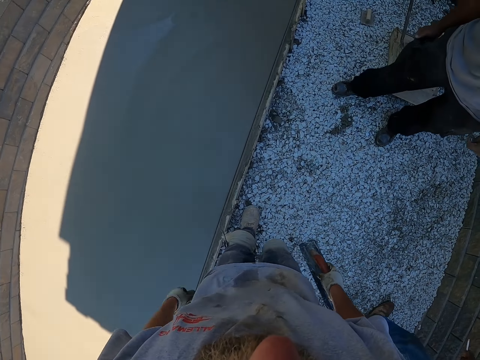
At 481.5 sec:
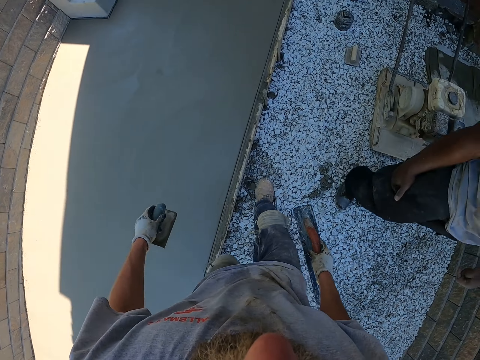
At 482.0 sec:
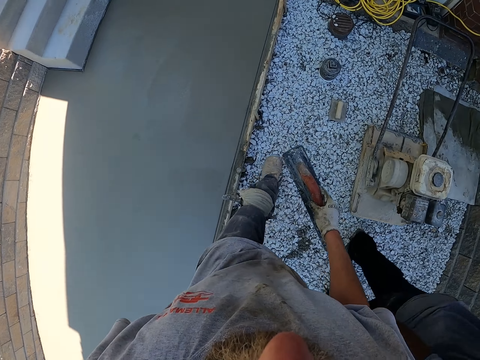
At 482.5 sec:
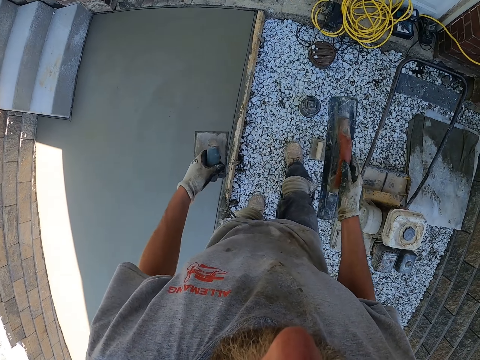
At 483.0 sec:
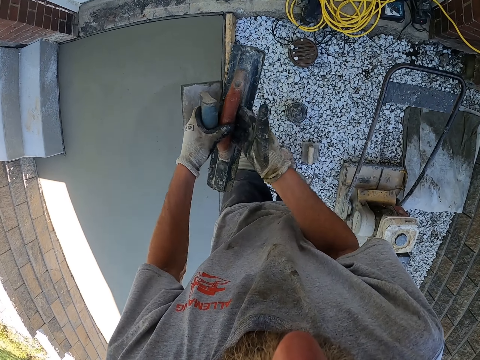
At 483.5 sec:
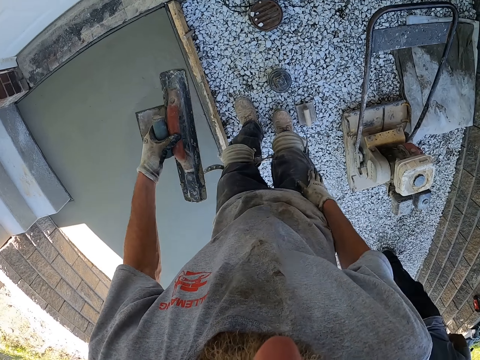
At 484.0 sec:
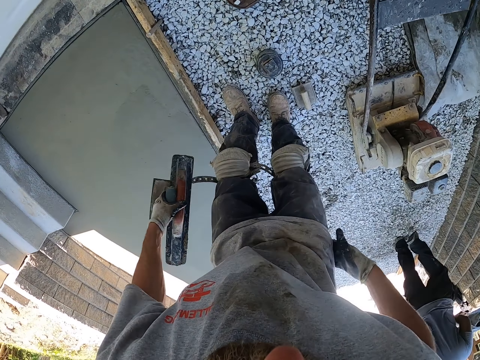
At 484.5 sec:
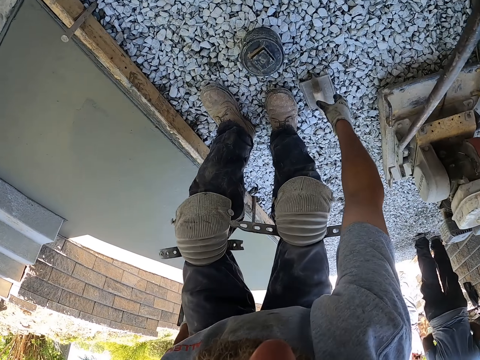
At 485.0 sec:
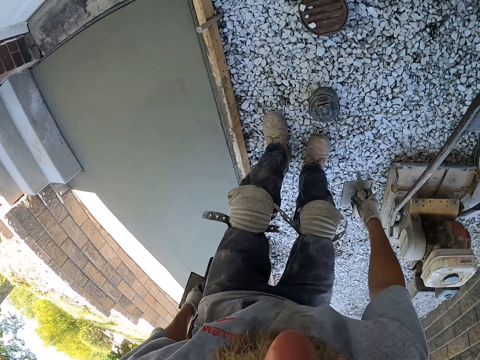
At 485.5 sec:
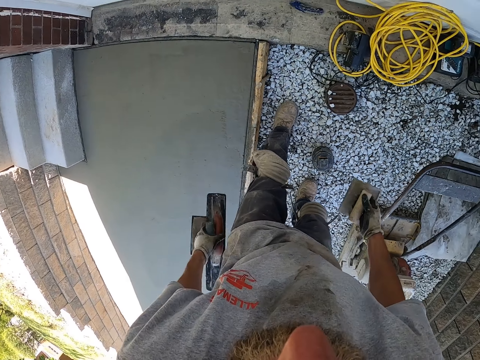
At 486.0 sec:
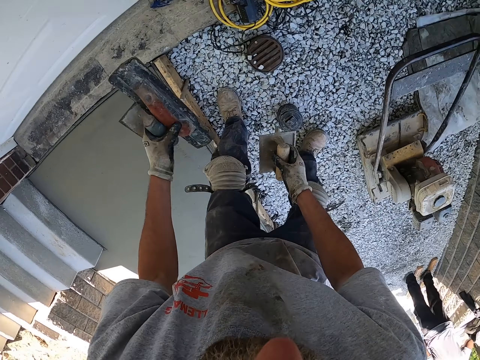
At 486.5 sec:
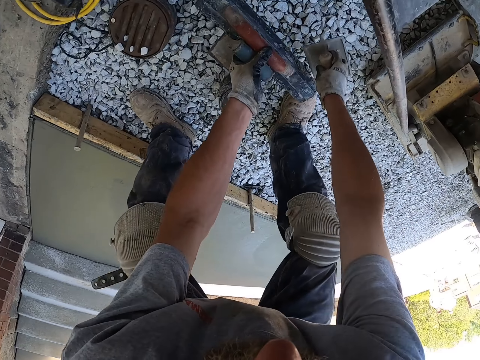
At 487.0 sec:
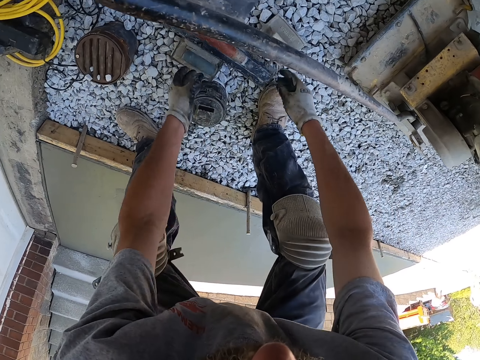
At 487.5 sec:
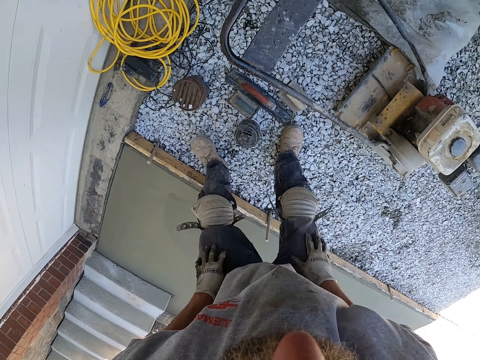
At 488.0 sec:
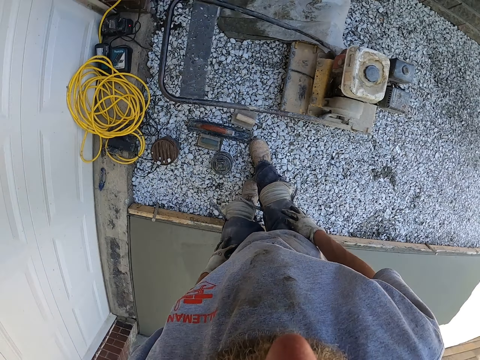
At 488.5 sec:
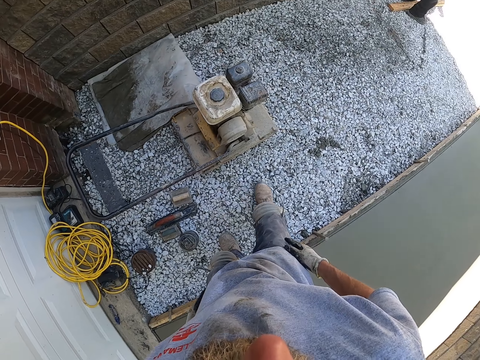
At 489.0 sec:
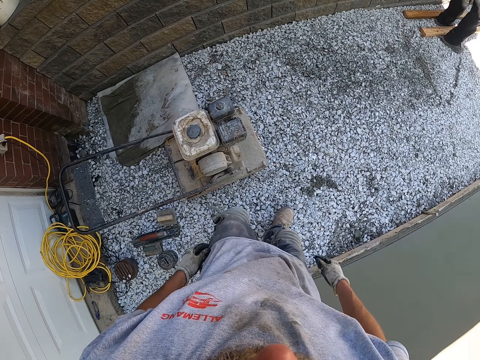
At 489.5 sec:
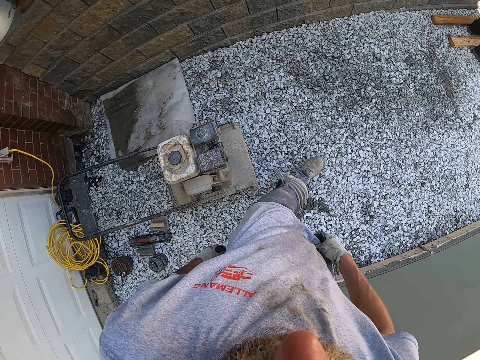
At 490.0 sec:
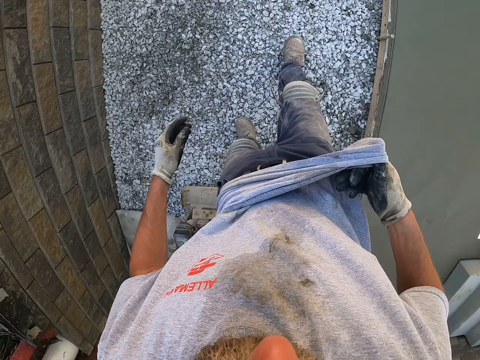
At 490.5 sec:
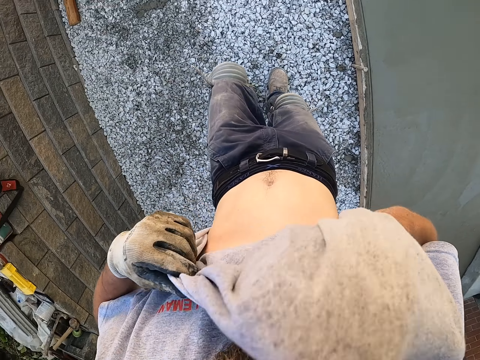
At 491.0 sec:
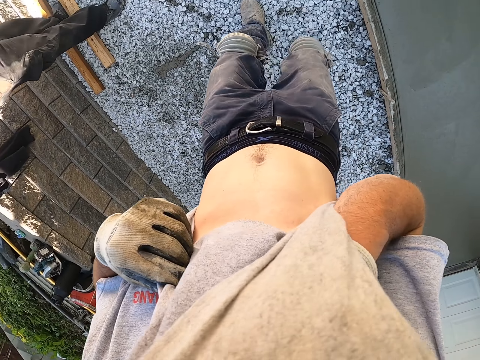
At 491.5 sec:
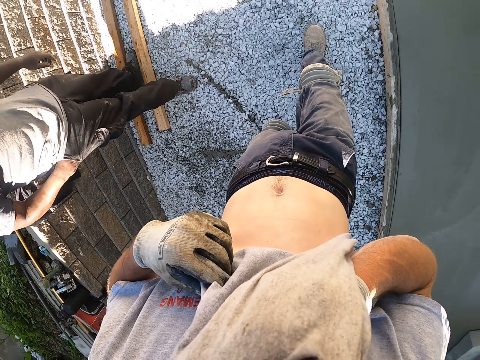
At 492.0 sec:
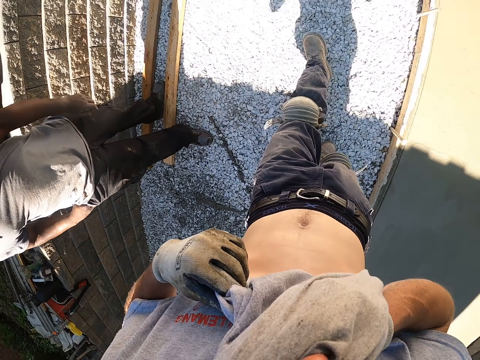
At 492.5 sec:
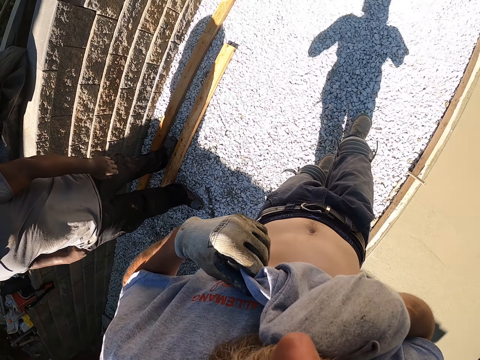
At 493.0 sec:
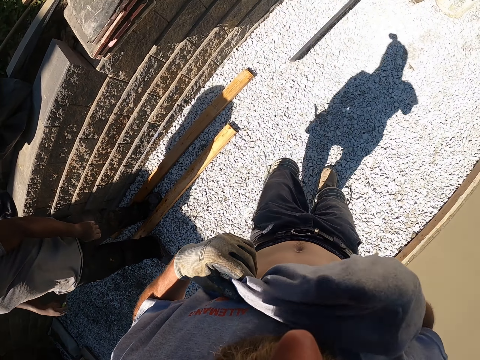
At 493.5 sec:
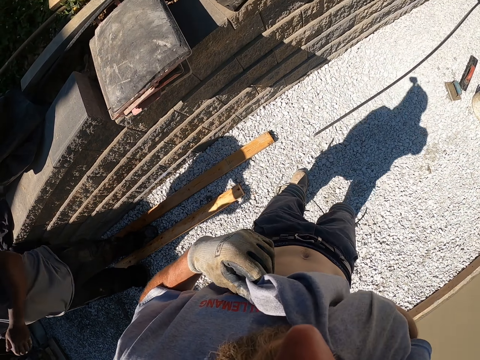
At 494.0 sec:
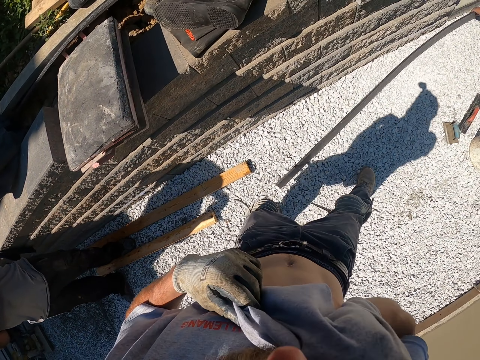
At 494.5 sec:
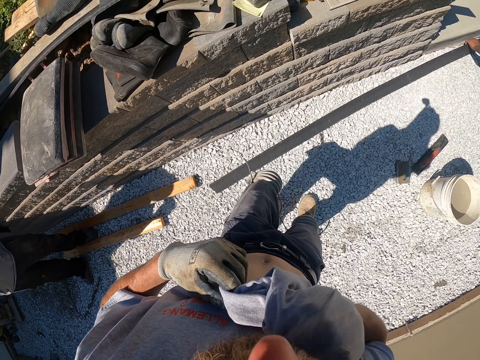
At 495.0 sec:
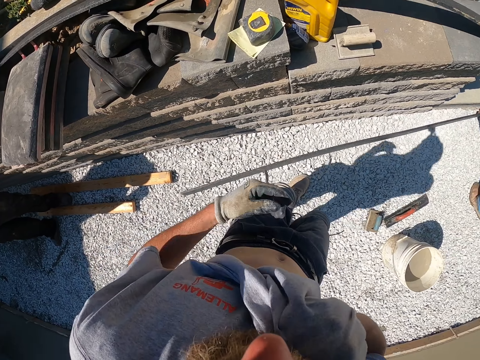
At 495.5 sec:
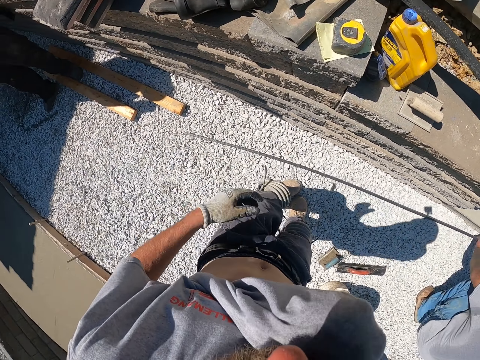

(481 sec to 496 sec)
The camera wearer walks. He shifts a trowel from the right to the left hand. He stares at the glove in his right hand. He wipes the glove on his clothes. He picks up a rectangular trowel on the ground. He drops the trowels on the ground. He wipes the hands. He walks along the floor. He wipes the face with his top on the way along the floor.

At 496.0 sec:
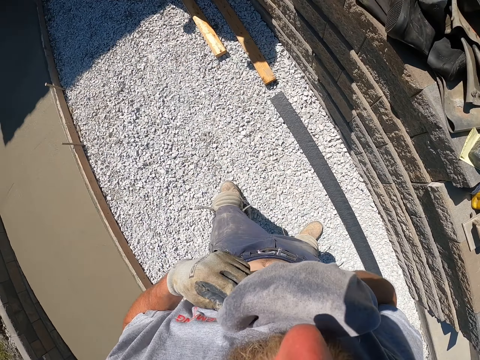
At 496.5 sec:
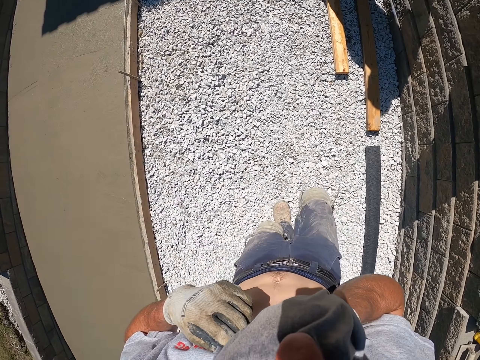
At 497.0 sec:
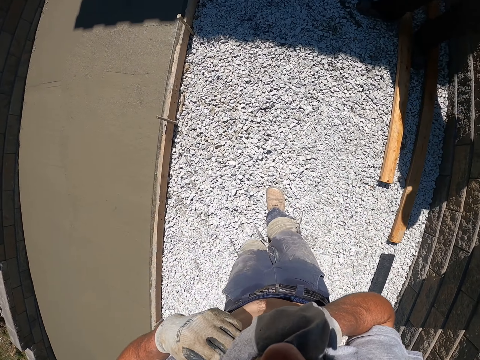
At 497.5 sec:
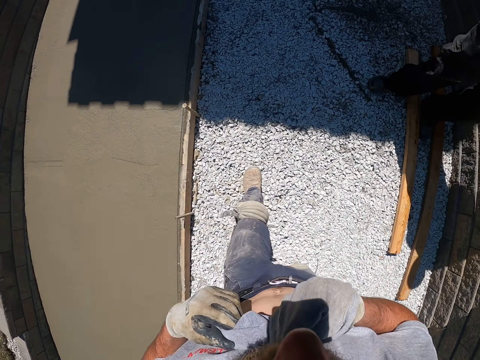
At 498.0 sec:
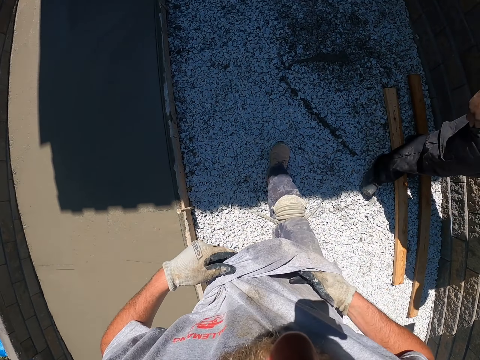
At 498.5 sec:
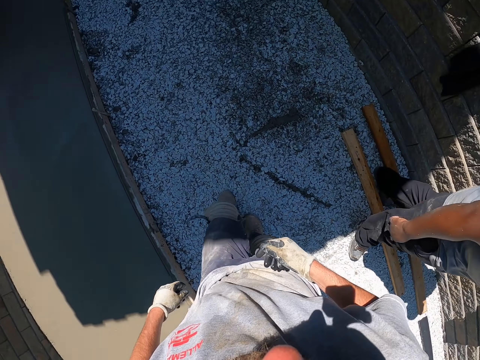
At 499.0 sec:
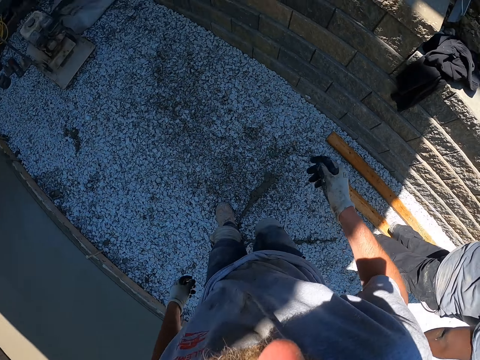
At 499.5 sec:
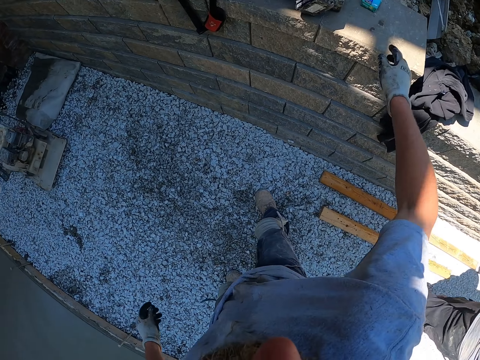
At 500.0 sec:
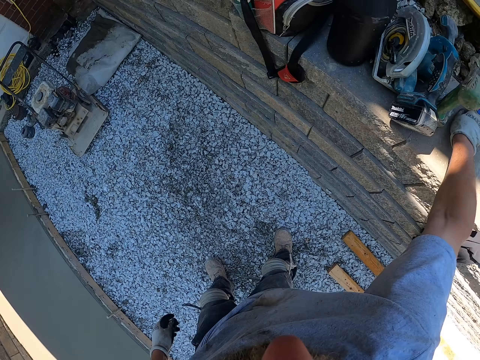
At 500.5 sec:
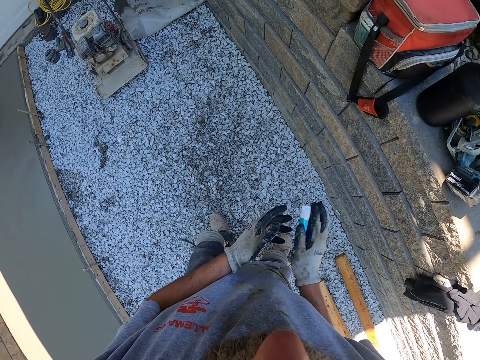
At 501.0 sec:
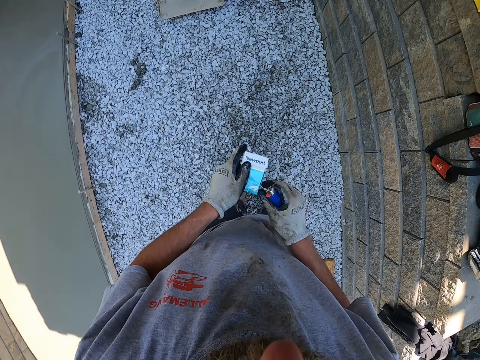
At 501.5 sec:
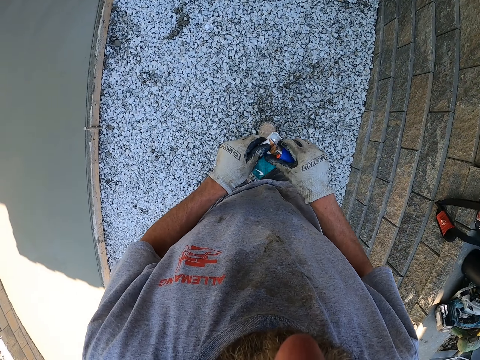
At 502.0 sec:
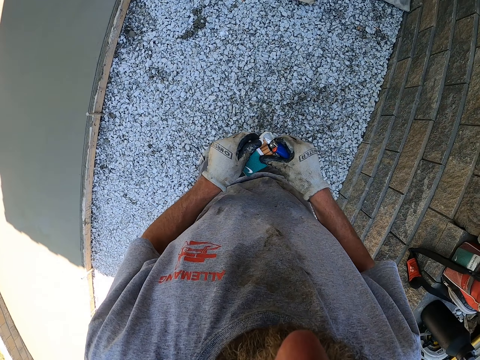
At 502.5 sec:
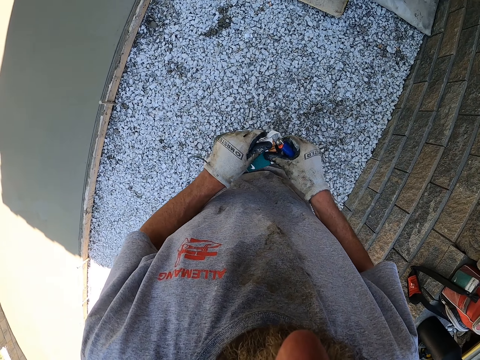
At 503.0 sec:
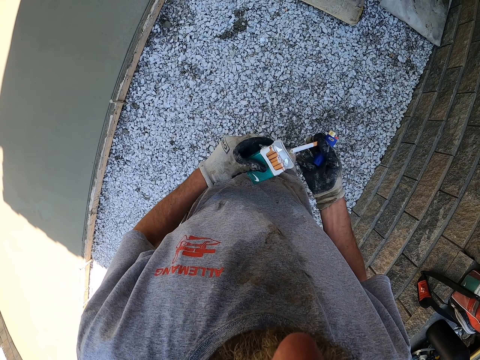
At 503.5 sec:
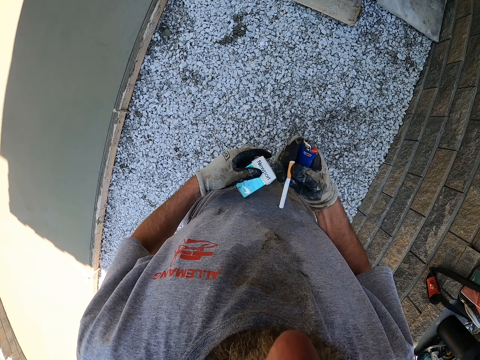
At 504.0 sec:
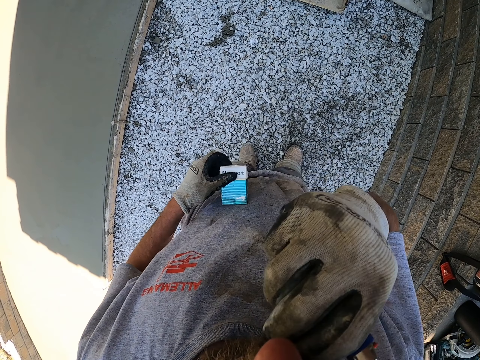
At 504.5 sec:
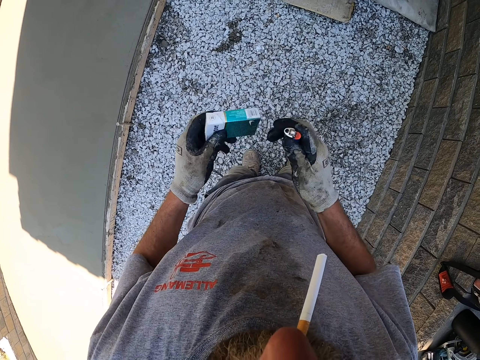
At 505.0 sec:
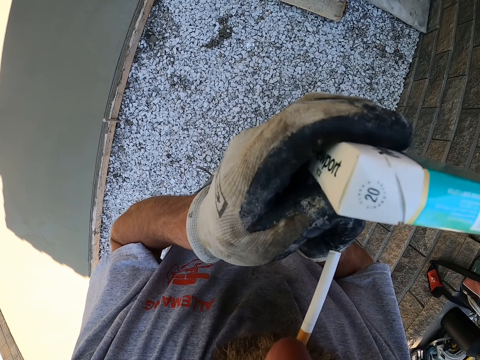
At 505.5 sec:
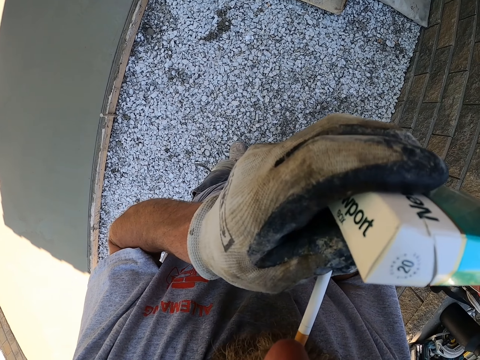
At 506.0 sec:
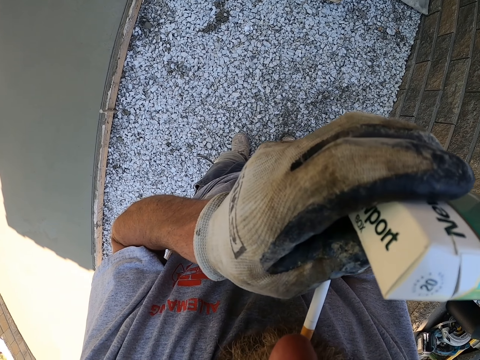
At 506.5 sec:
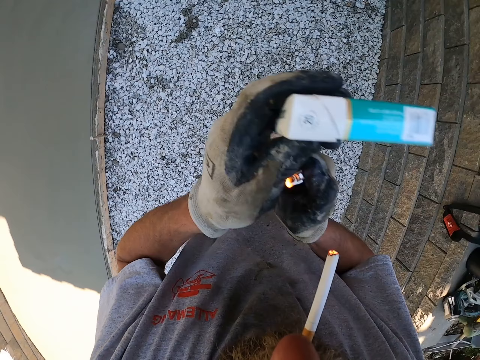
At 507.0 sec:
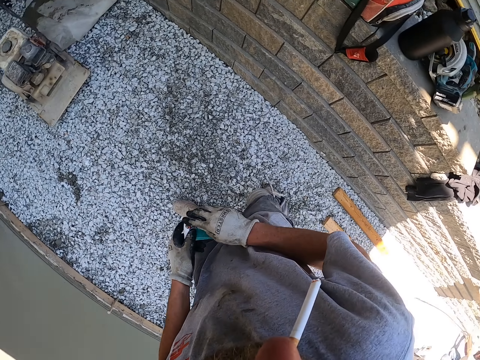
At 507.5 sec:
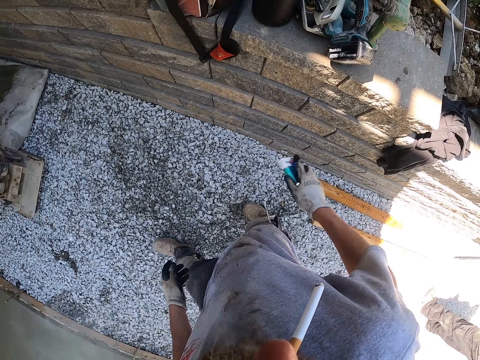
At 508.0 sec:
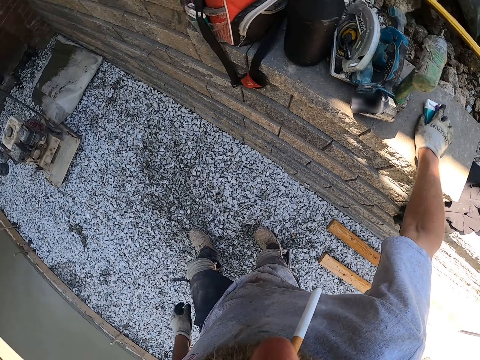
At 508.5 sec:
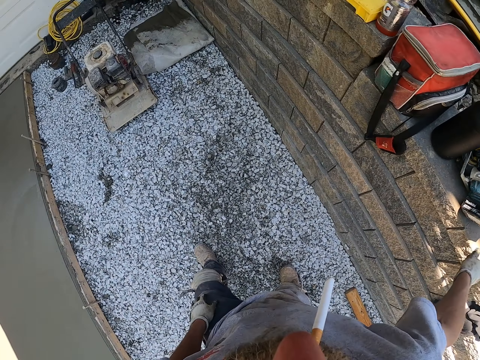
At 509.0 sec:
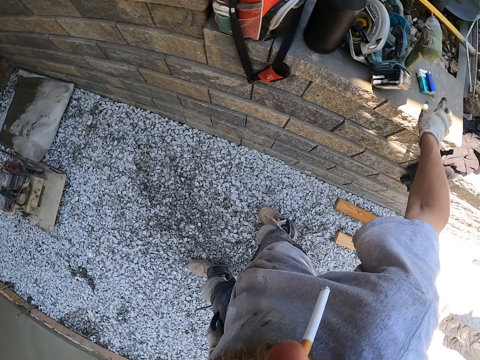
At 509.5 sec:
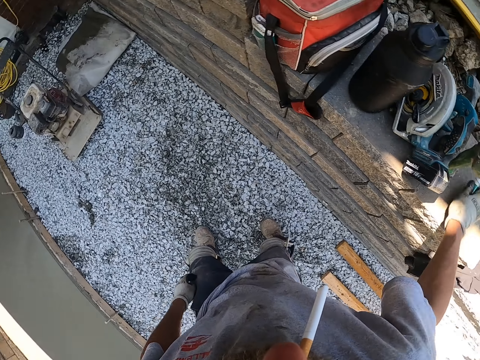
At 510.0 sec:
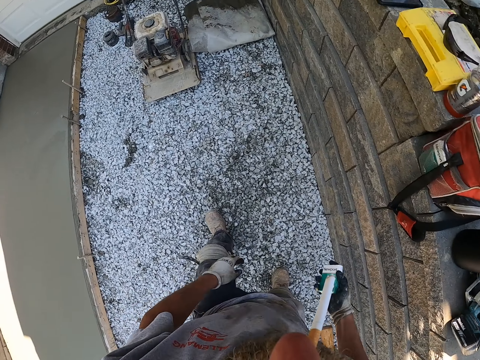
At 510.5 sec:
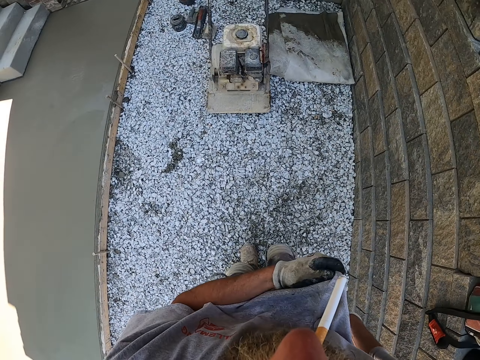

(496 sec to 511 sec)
The camera wearer picks the cigar pack and lighter on the wall. He picks the lighter with his right hand. He takes a cigarette out of the pack. He closes the pack. He puts the cigarette in his mouth. He lights the cigarette with the lighter. He shifts the cigar pack from left to right hand. He drops the pack and lighter on the wall. He takes the pack and lighter from the wall.
